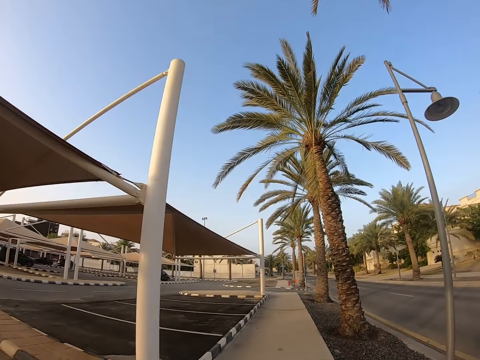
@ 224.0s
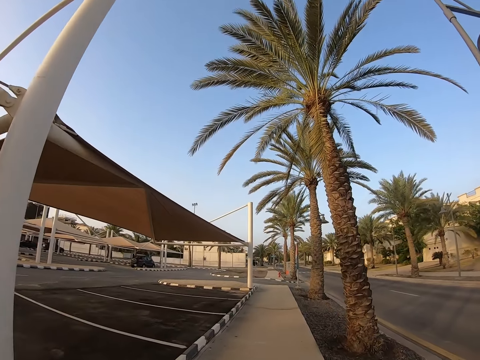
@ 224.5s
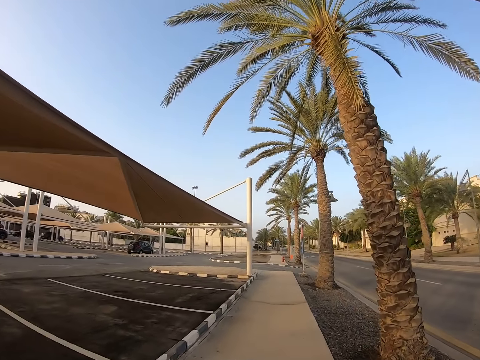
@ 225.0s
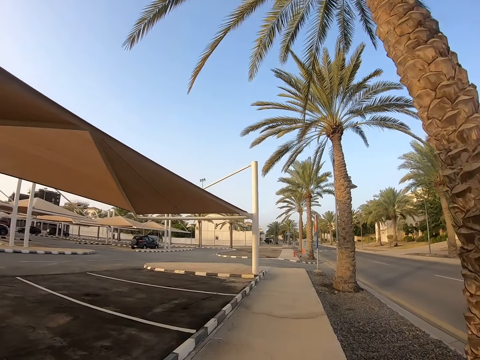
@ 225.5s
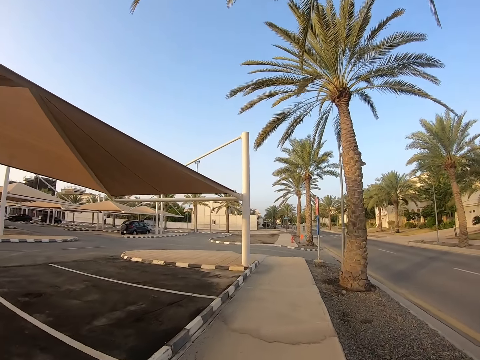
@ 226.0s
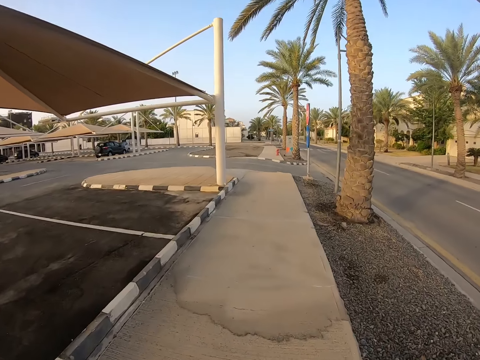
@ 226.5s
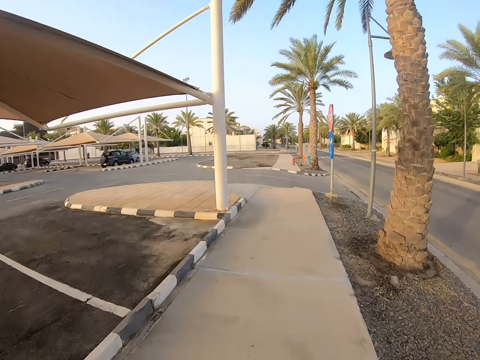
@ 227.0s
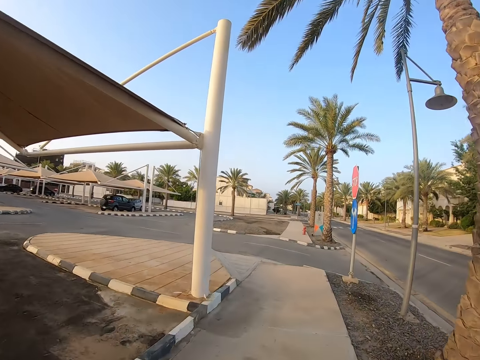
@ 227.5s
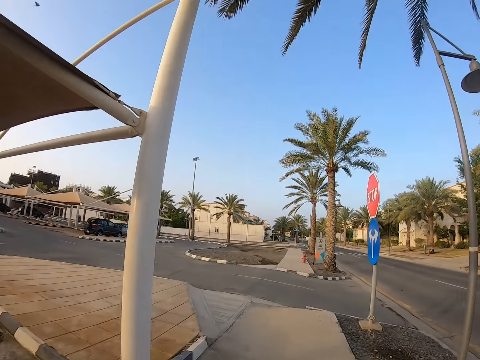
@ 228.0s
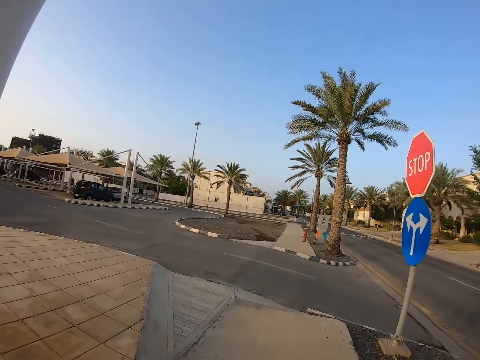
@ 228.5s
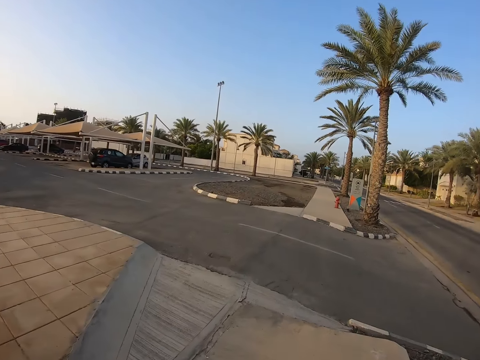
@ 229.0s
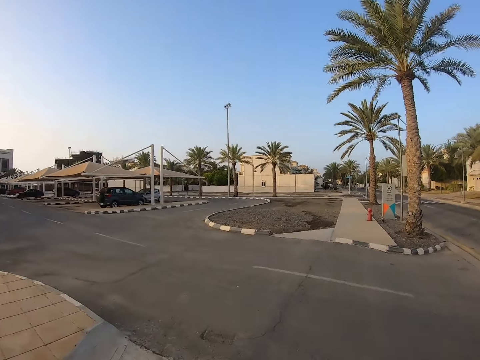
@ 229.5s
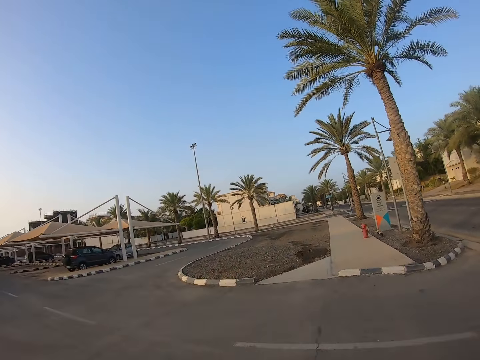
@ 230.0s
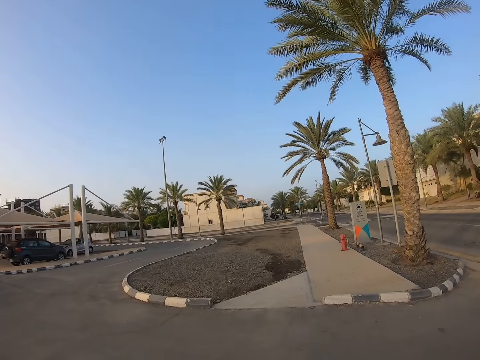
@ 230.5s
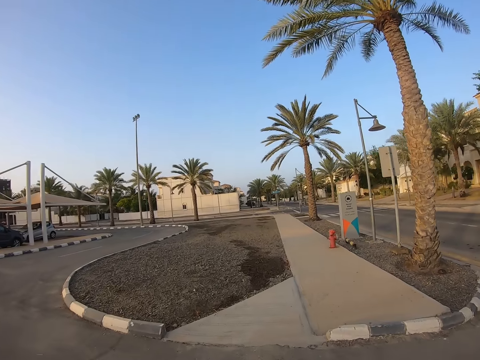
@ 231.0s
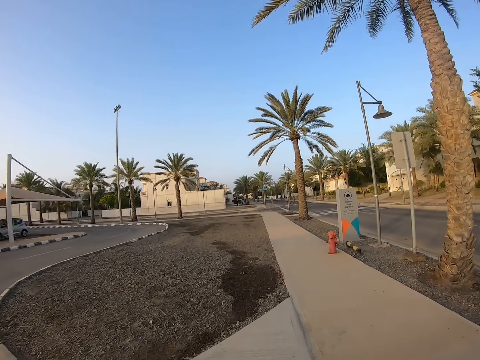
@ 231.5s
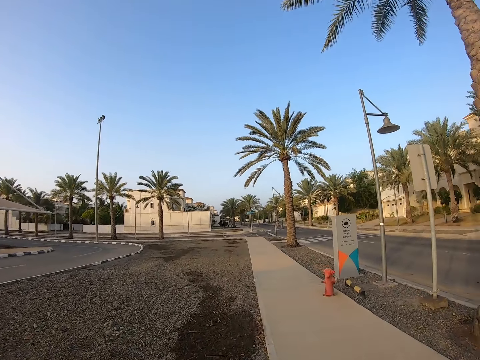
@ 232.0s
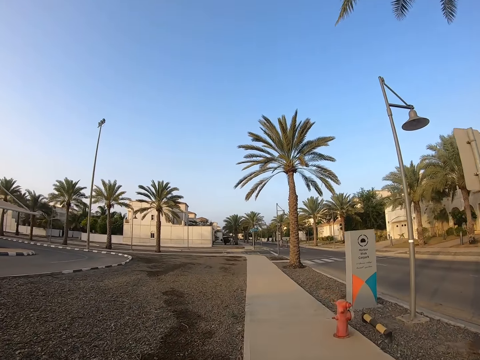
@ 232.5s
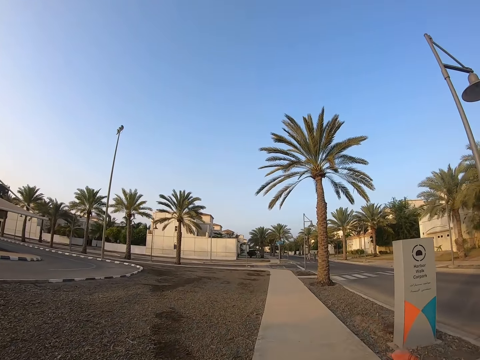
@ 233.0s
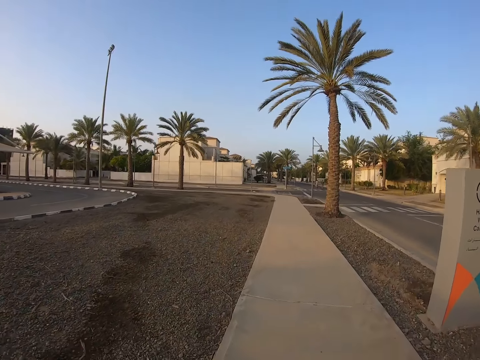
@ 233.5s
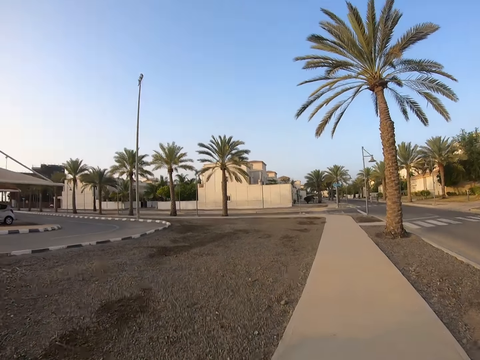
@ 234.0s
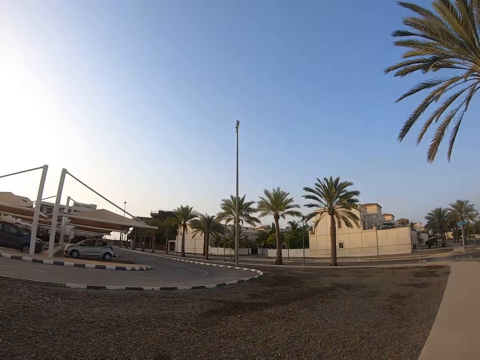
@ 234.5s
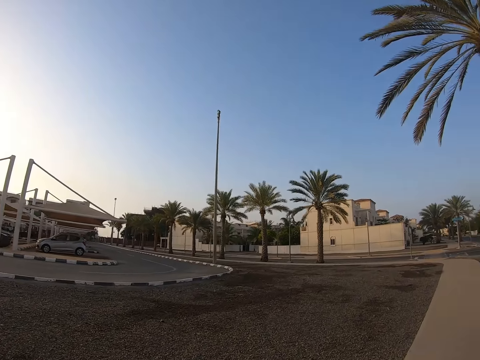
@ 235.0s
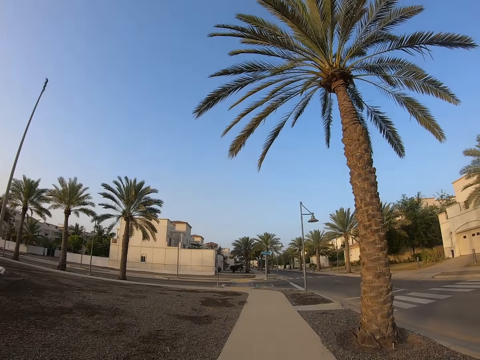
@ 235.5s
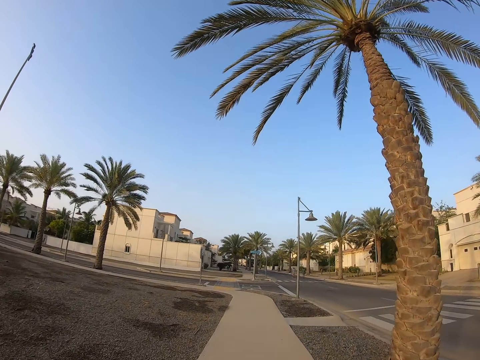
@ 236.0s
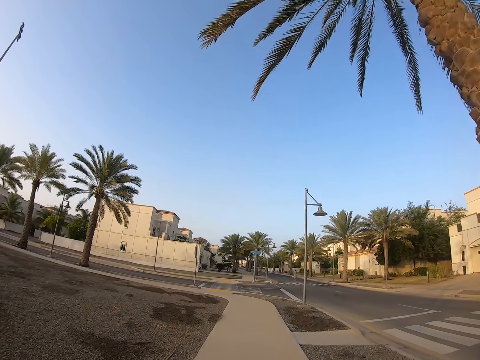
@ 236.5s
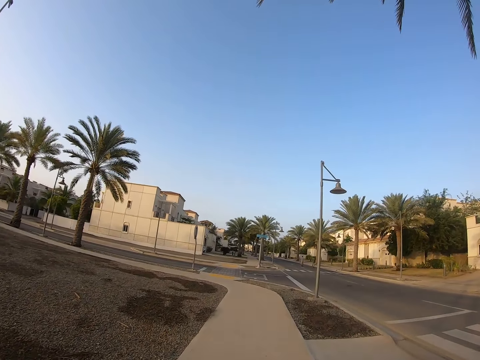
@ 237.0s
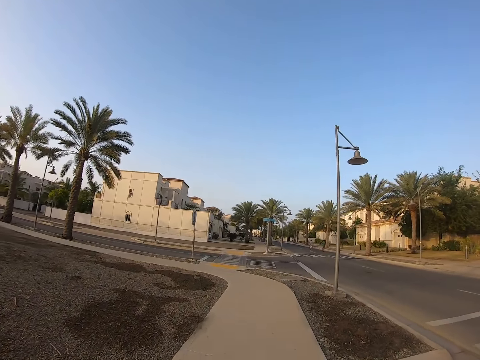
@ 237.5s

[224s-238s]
The camera wearer looks around. They run on the pavement. They run on the road. They run on the pavement.

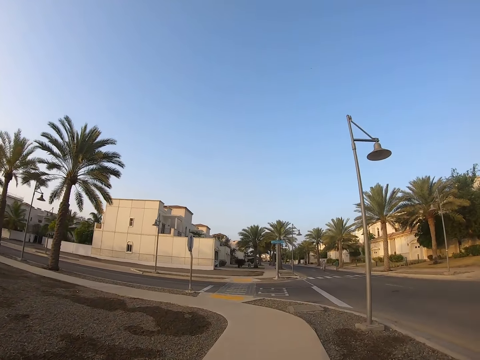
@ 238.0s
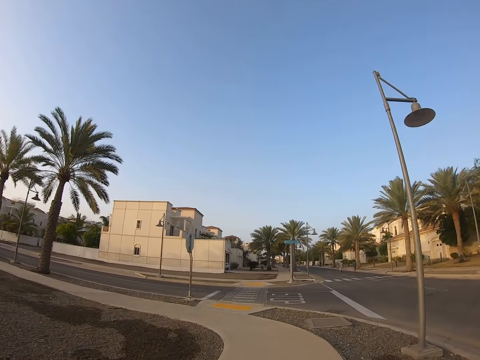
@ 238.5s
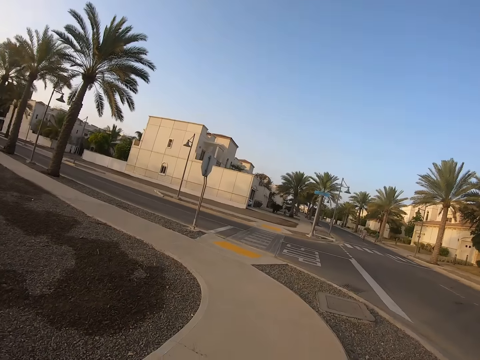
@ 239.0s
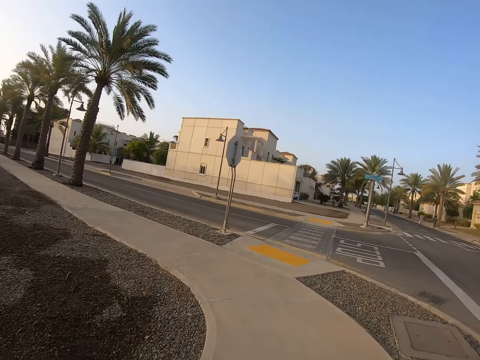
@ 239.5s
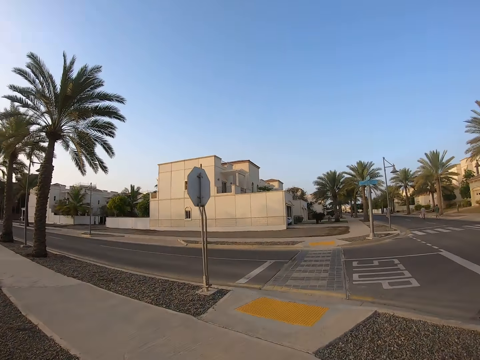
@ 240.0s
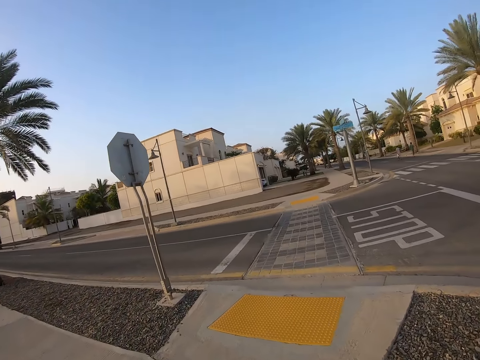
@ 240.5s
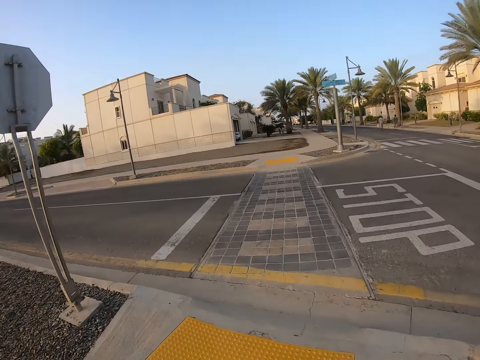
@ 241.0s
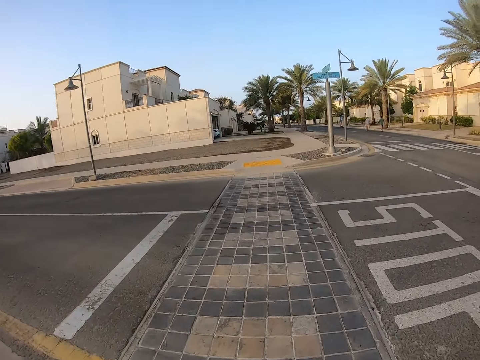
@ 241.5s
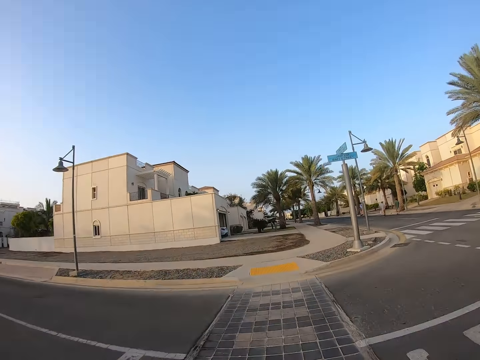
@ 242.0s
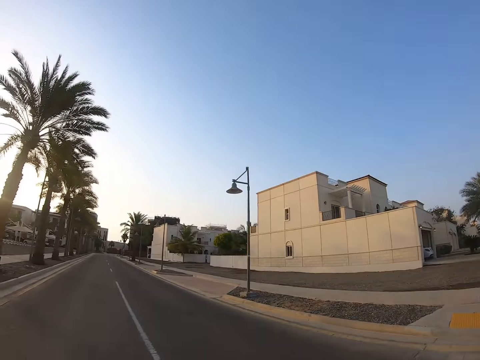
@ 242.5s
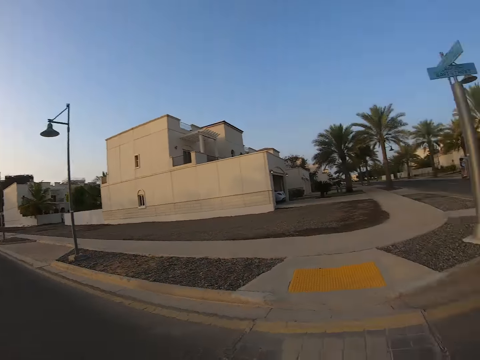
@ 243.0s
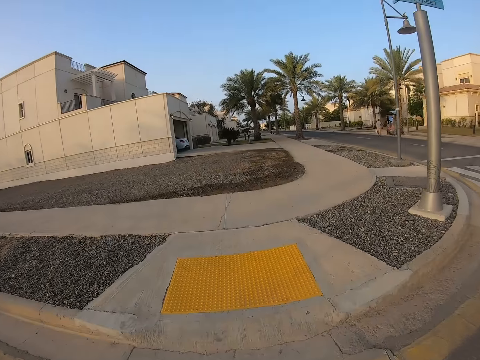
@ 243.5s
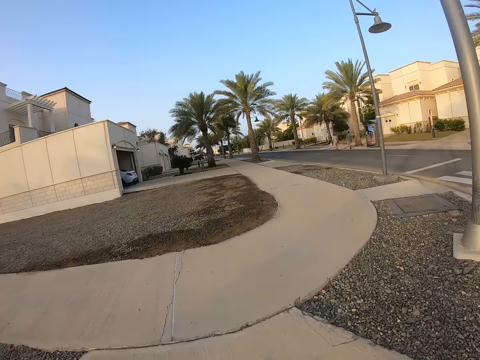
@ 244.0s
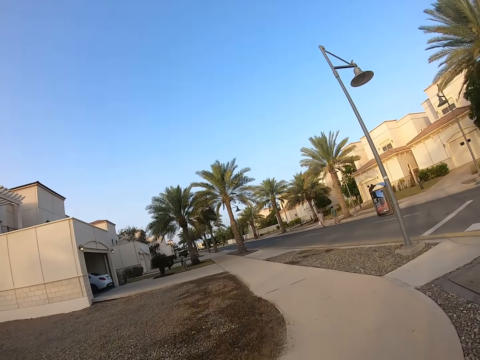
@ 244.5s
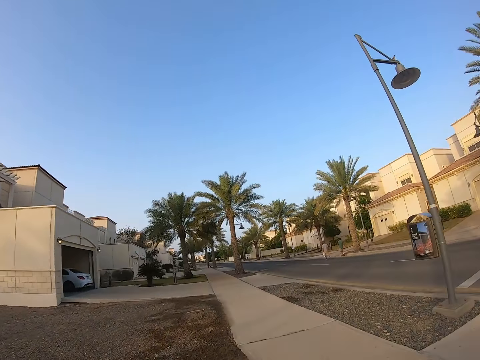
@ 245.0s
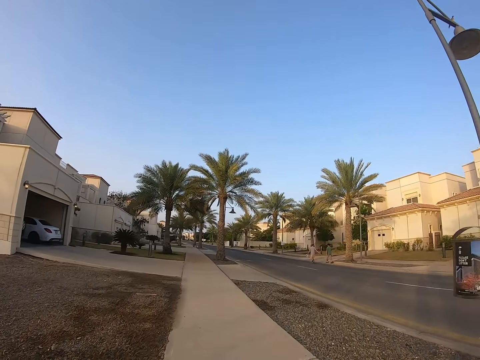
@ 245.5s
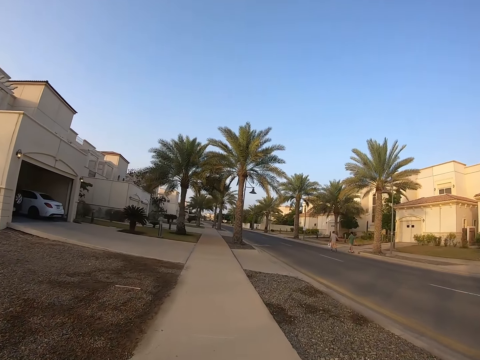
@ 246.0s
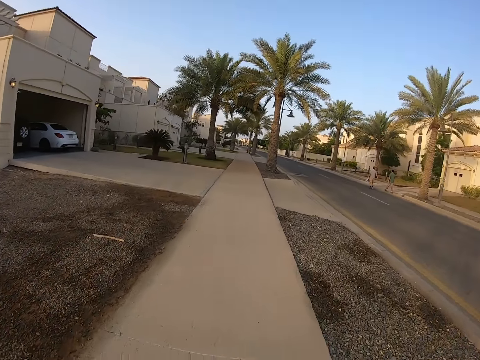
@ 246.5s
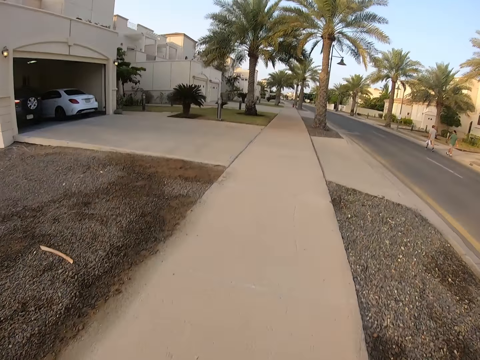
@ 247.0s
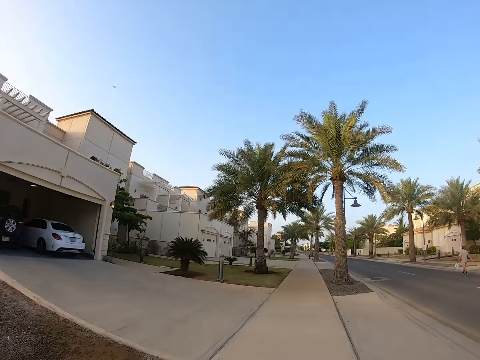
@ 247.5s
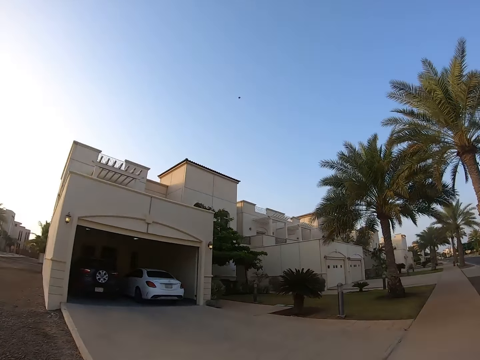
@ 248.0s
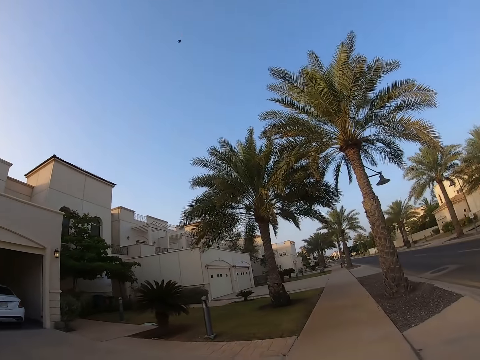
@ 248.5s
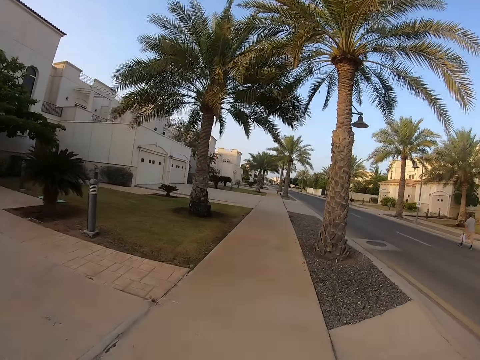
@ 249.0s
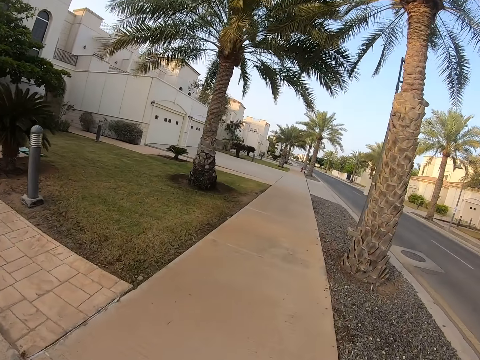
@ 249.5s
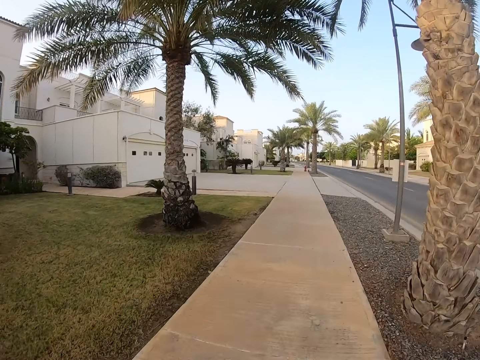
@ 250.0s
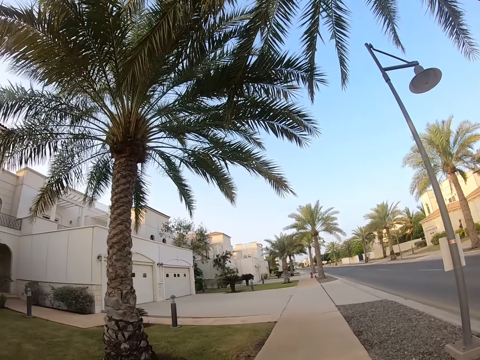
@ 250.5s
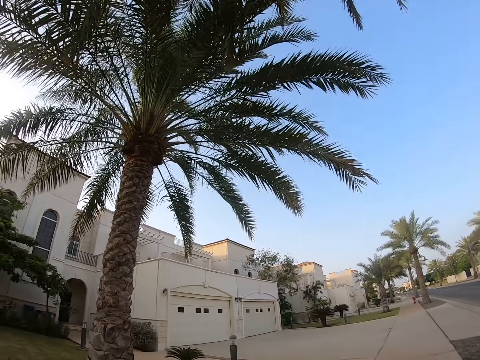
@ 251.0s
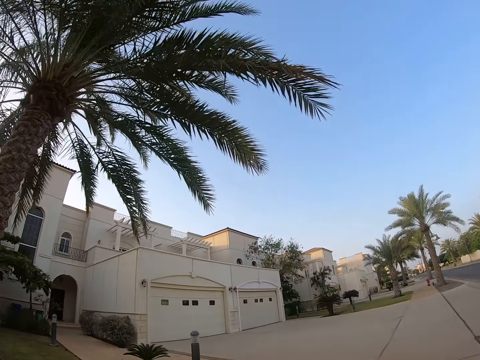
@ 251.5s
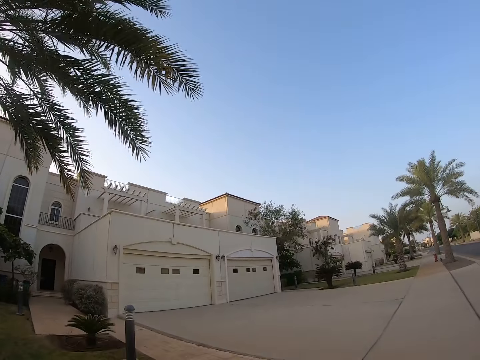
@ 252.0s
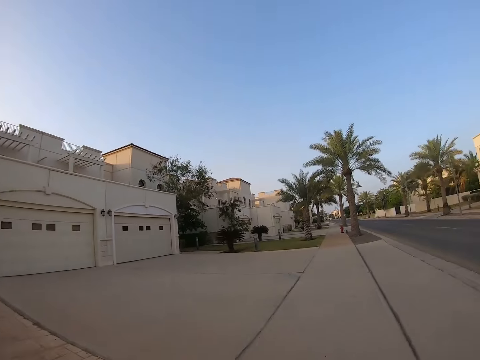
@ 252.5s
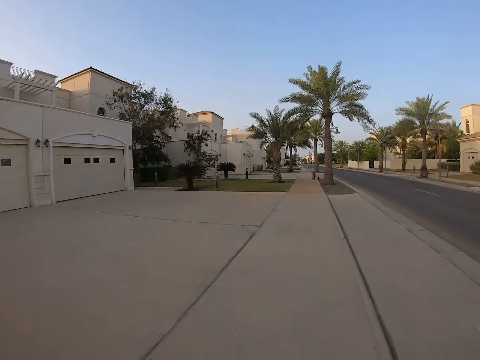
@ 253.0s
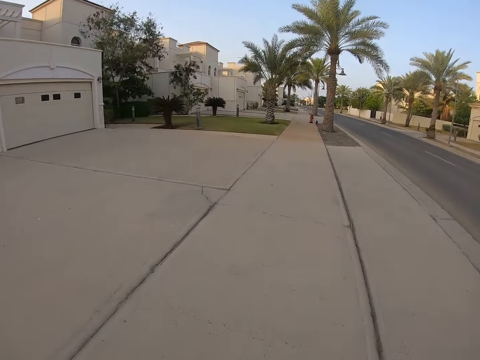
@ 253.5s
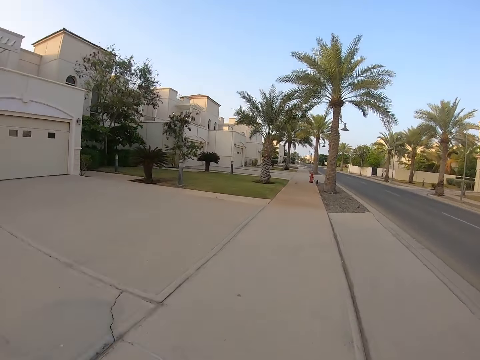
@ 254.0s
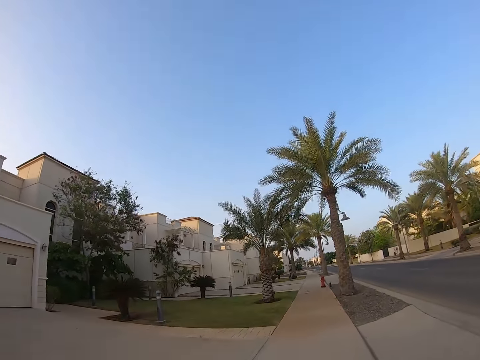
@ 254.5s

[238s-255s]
The camera wearer runs on the pavement. They run on the road. They look around. They run on the road. They run on the pavement. They look around.
